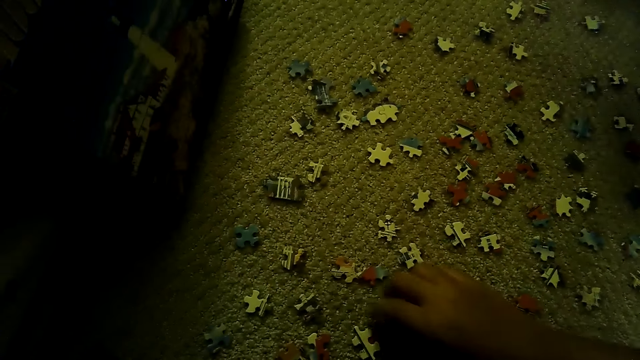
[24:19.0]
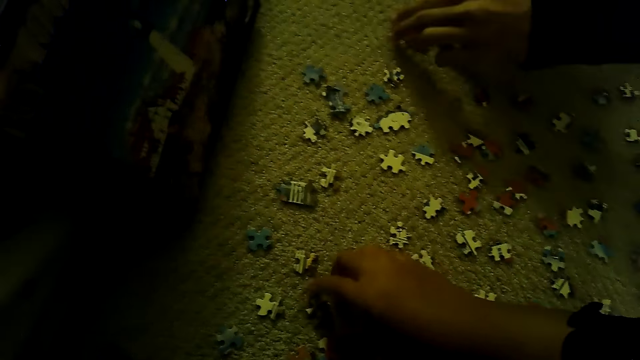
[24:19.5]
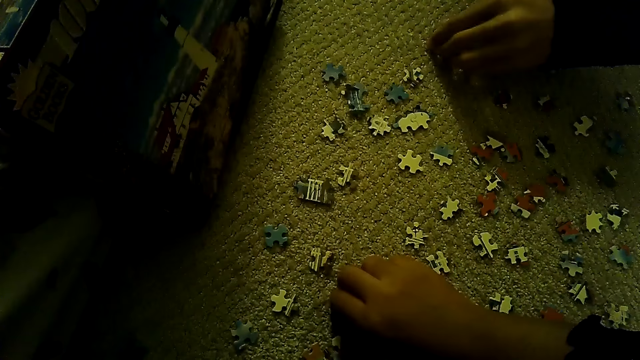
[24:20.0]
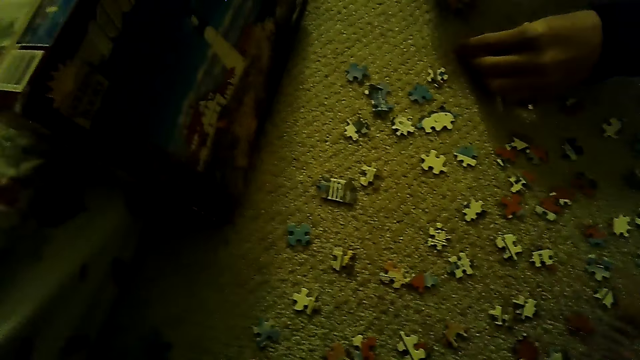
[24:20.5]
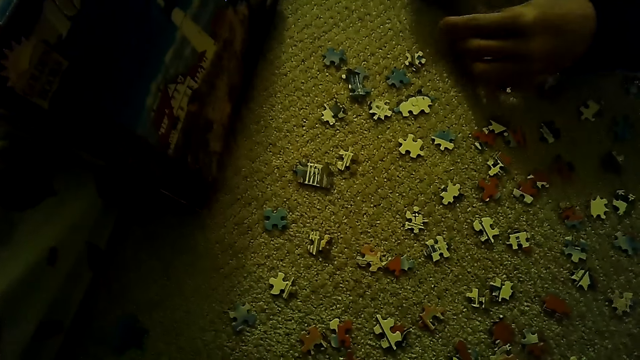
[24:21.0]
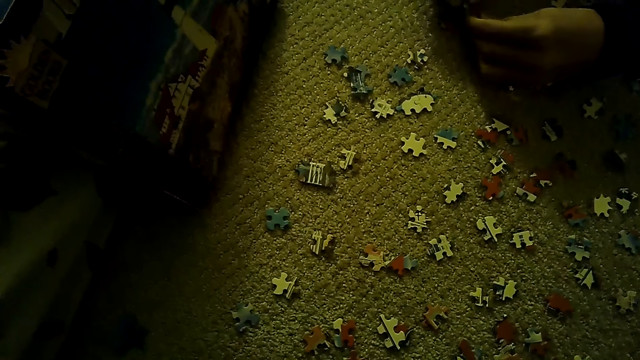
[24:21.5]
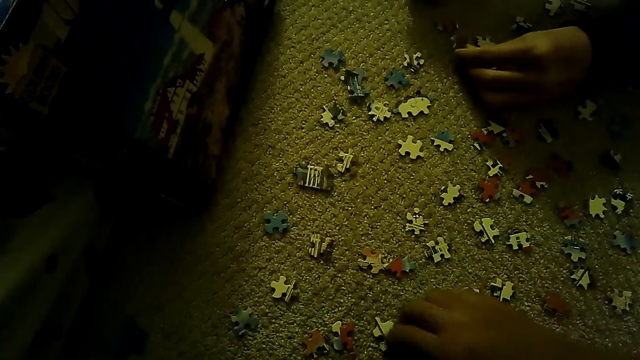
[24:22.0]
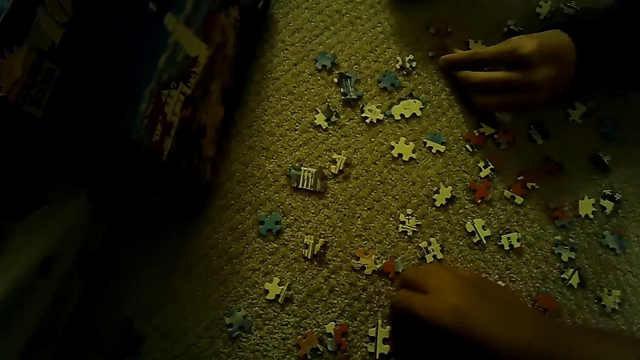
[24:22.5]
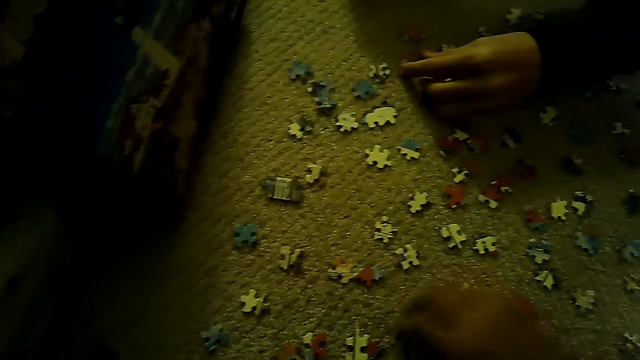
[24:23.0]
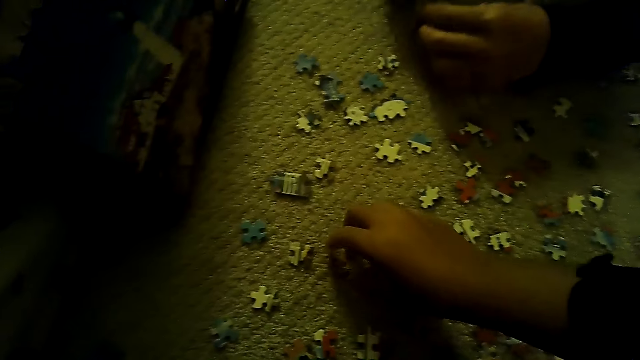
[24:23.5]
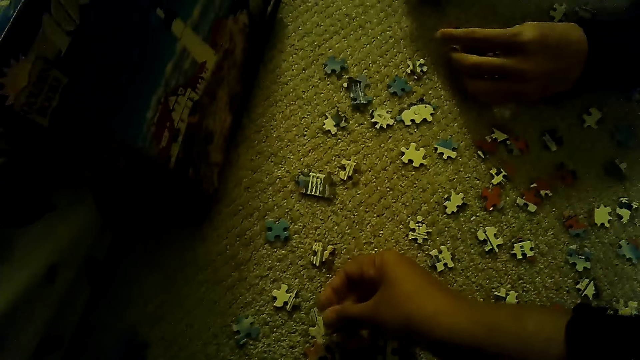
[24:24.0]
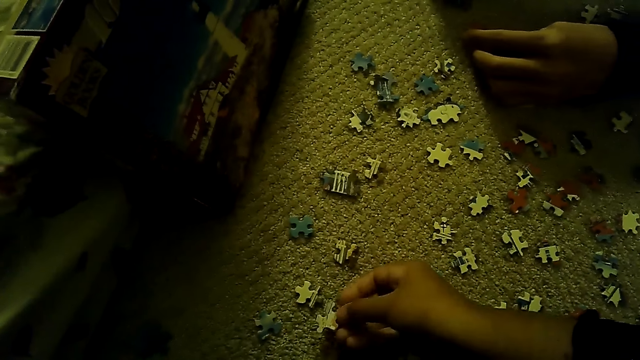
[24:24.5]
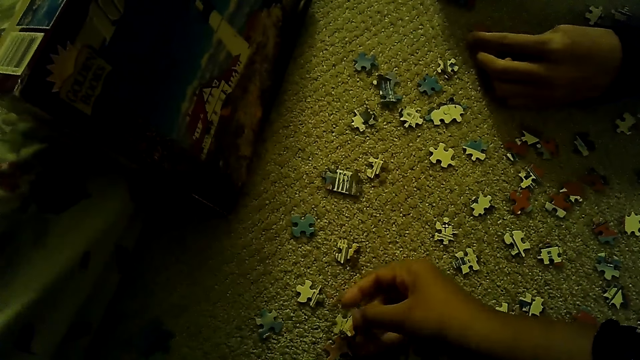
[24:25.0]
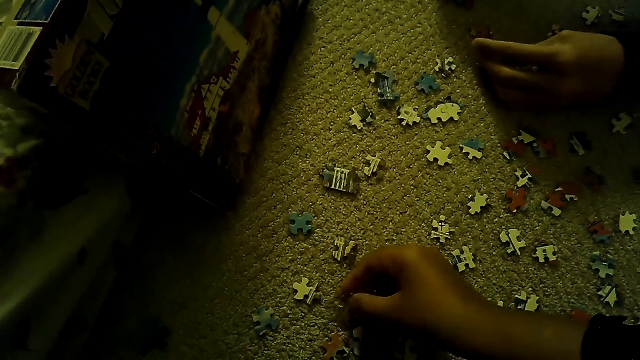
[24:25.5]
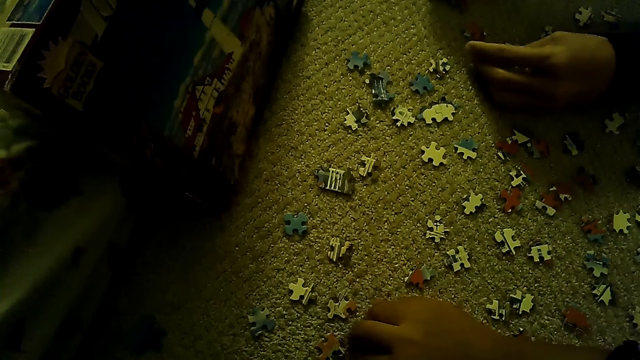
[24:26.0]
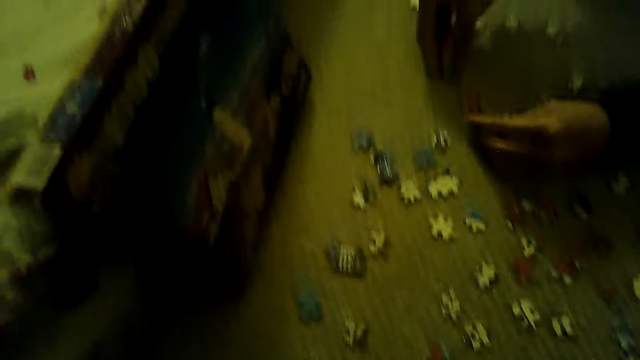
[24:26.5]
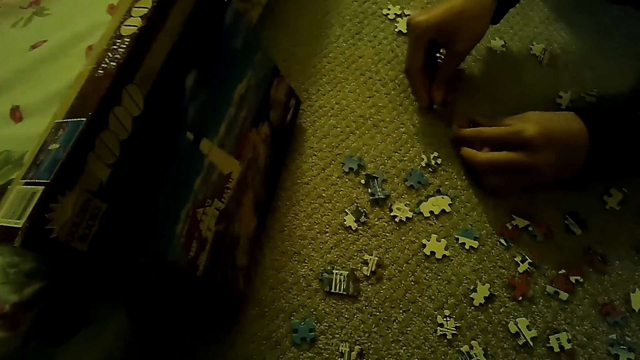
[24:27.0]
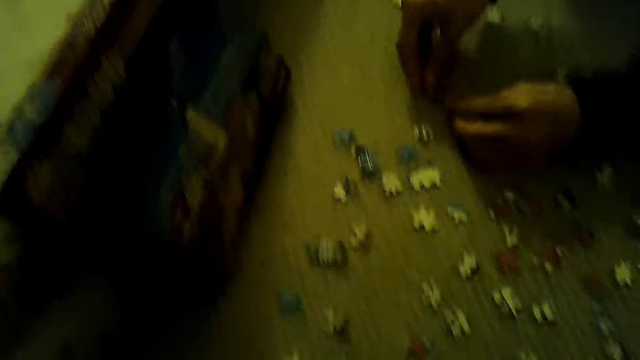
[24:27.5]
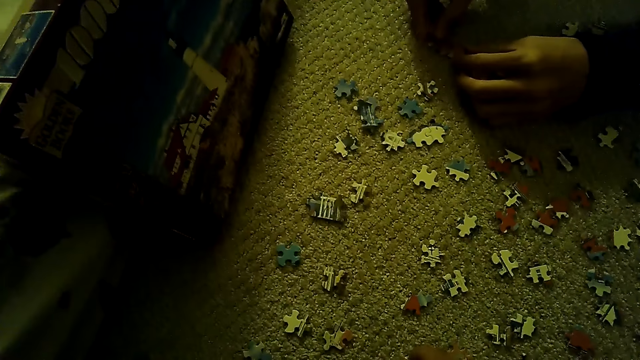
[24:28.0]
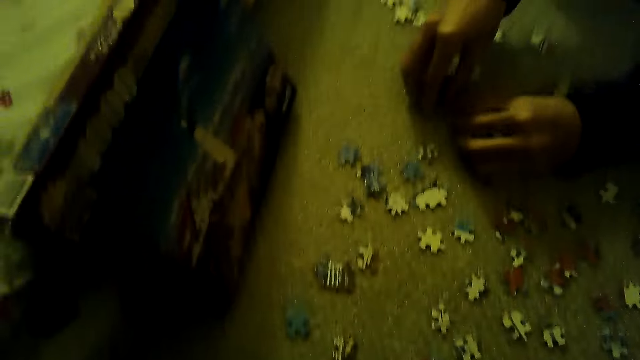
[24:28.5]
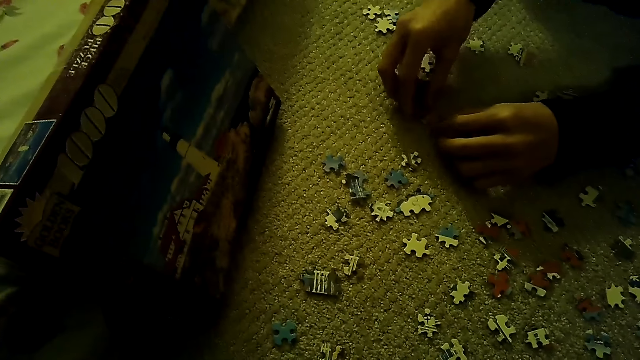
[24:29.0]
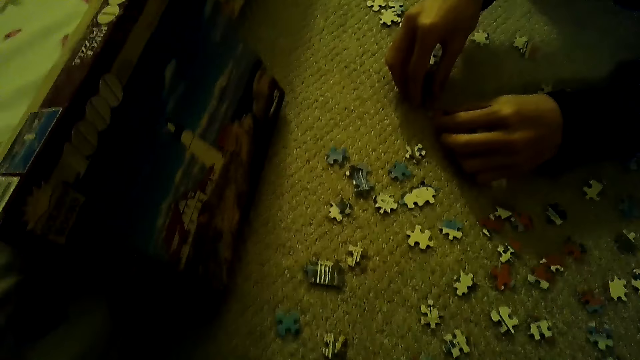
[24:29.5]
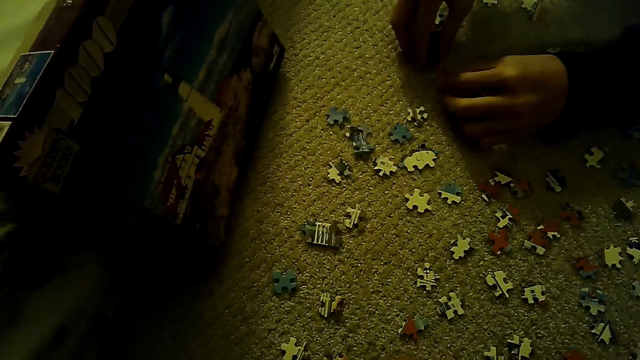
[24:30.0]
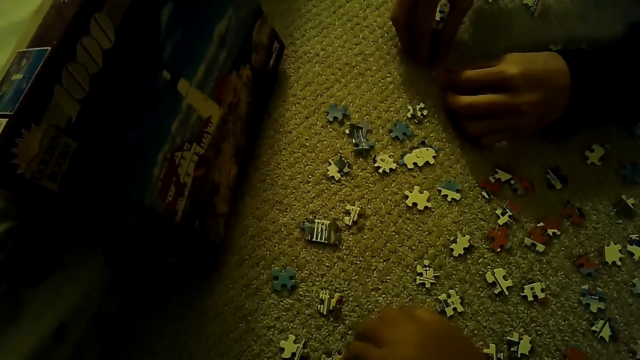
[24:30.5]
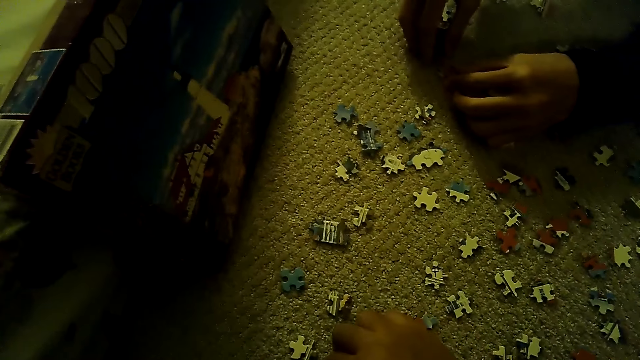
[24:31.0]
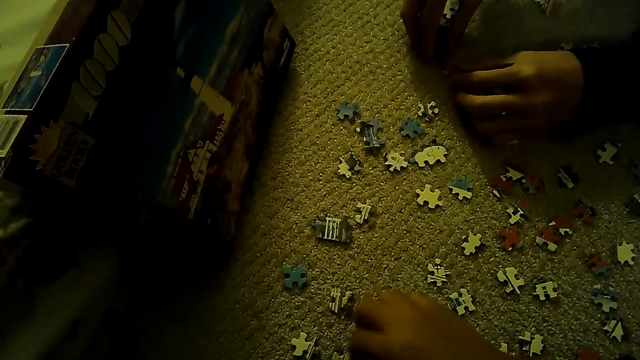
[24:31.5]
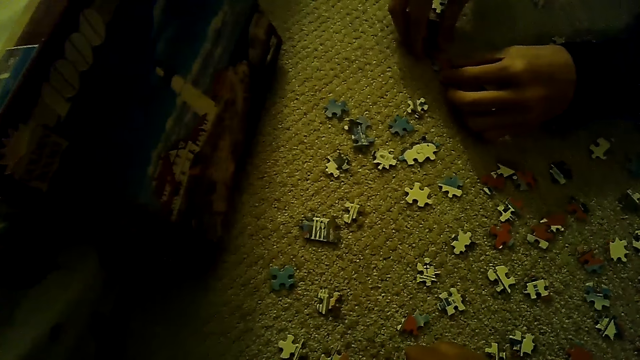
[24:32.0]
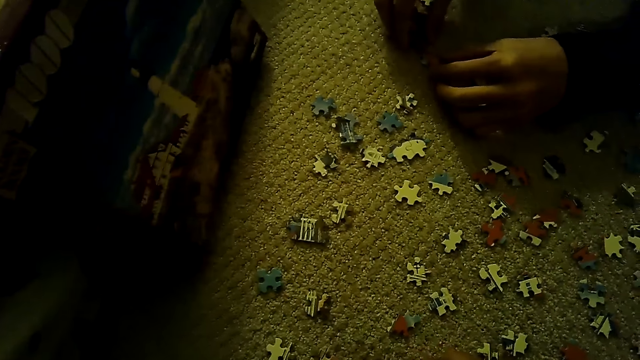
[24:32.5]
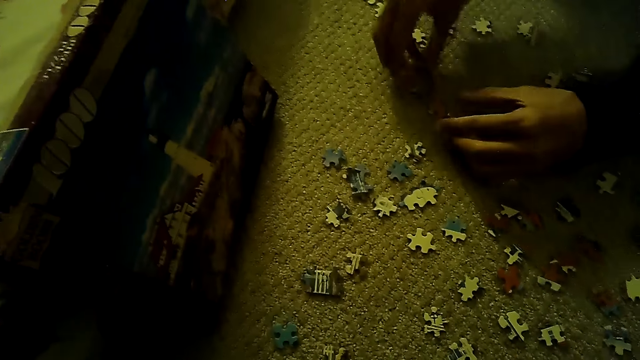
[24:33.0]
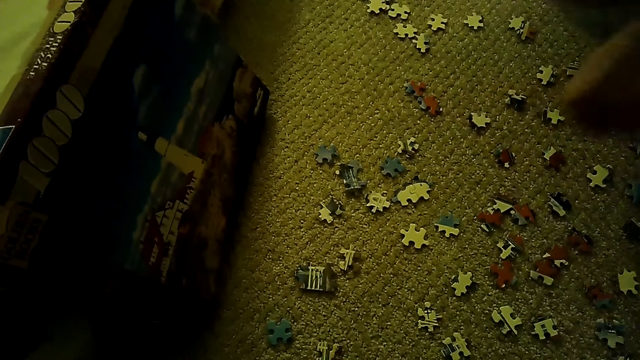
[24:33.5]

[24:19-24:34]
A man sorts the pieces of the jigsaw puzzle. The man plays the jigsaw puzzle. The camera wearer stares at the box of the jigsaw puzzle. They sort the pieces of the jigsaw puzzle.

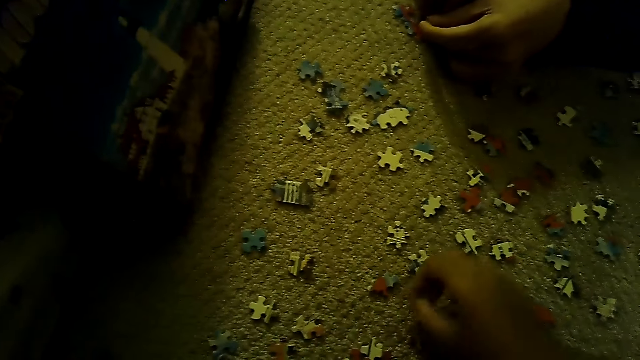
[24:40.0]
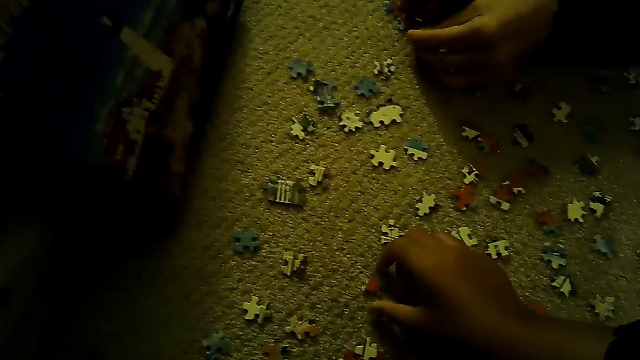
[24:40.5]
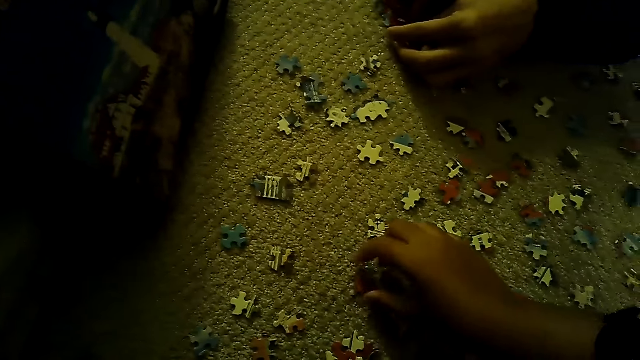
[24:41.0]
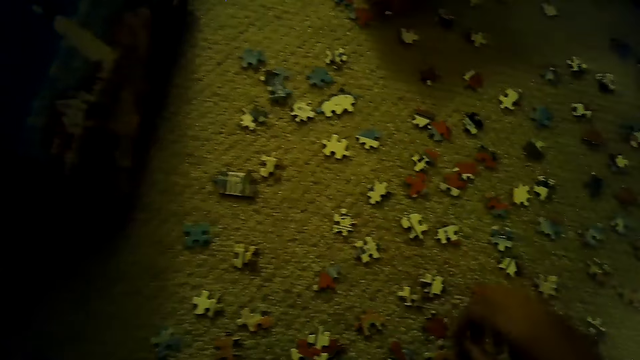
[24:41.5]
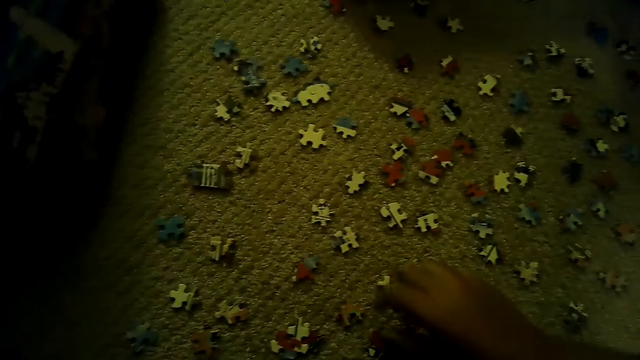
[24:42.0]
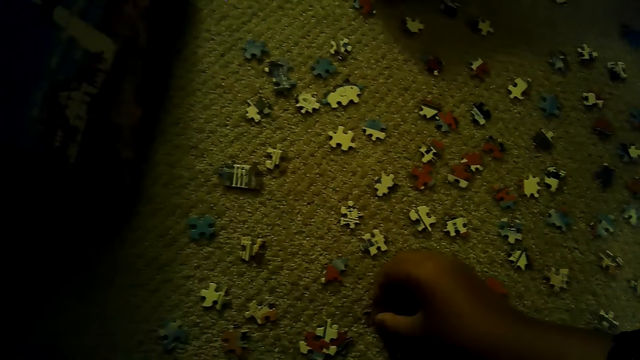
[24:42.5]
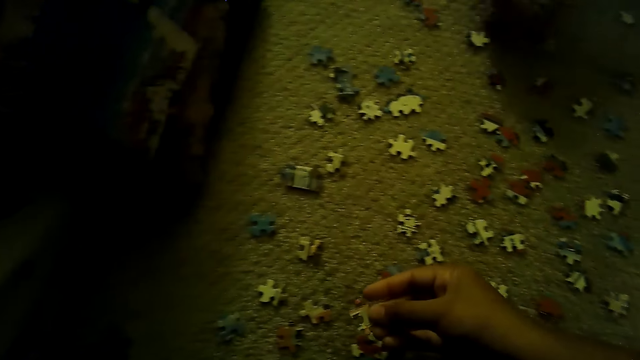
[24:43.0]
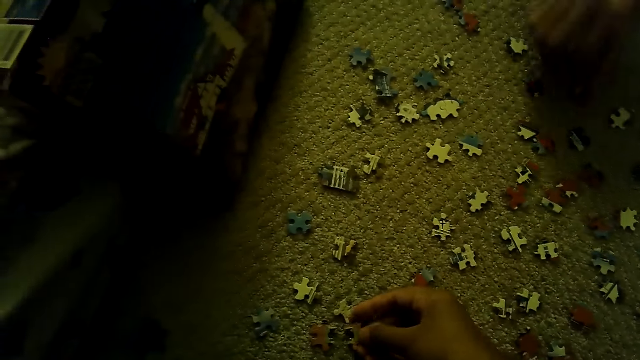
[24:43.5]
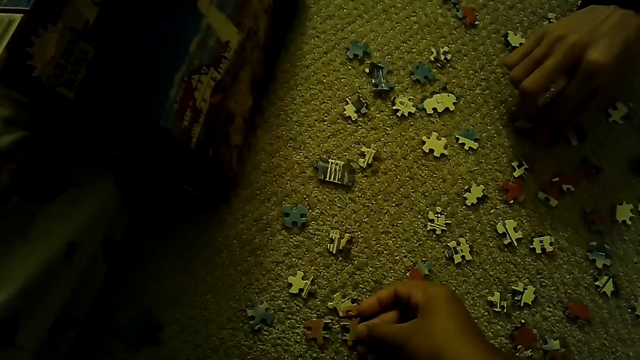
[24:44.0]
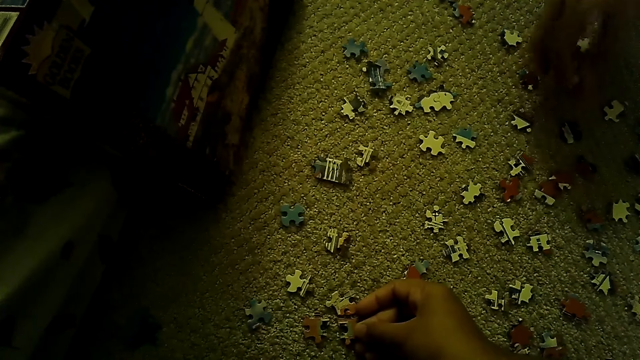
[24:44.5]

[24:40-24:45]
The camera wearer plays a jigsaw puzzle.
